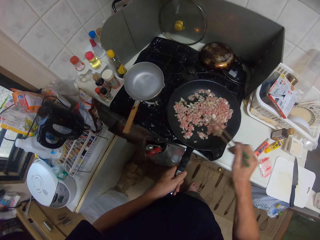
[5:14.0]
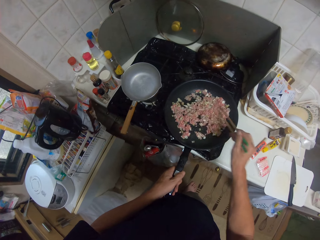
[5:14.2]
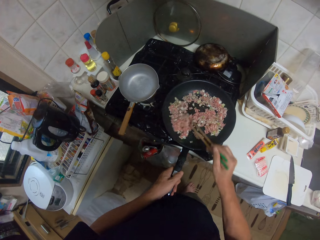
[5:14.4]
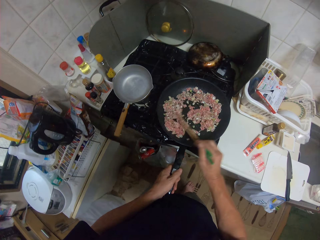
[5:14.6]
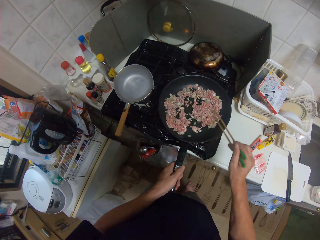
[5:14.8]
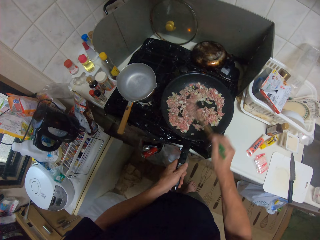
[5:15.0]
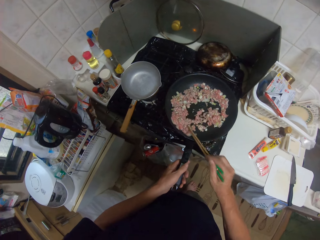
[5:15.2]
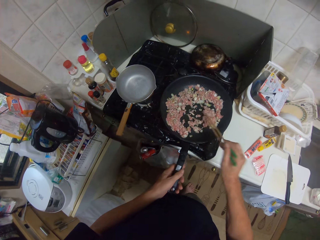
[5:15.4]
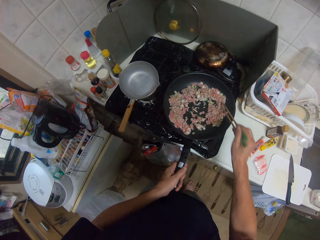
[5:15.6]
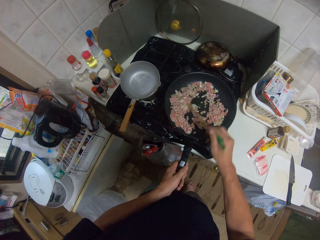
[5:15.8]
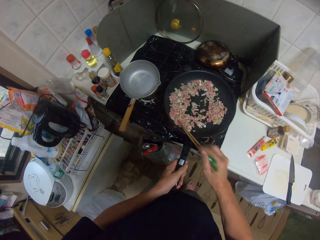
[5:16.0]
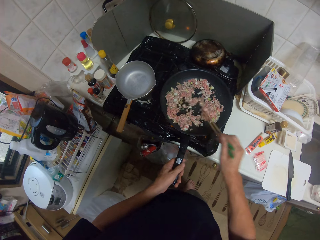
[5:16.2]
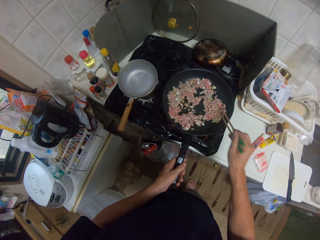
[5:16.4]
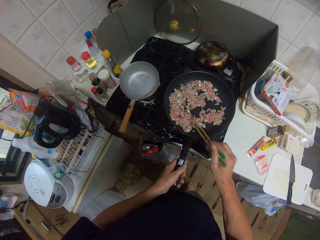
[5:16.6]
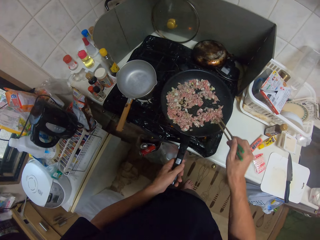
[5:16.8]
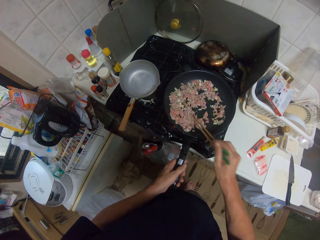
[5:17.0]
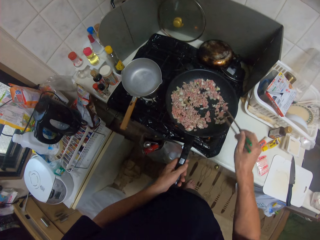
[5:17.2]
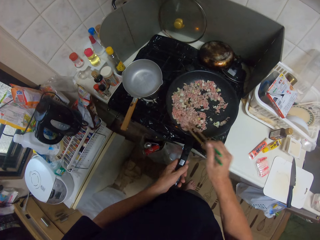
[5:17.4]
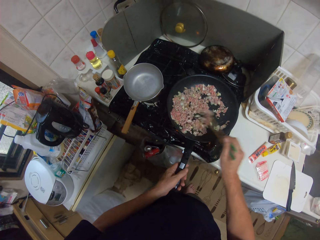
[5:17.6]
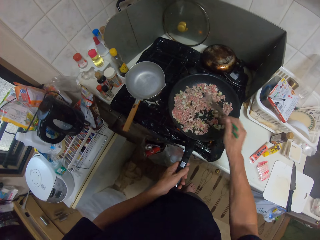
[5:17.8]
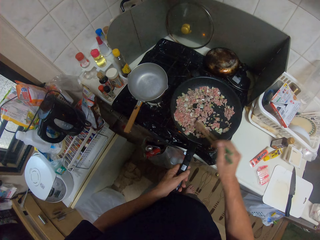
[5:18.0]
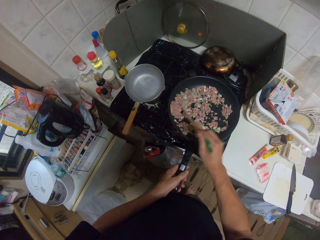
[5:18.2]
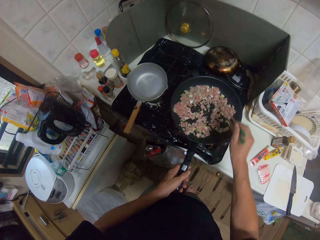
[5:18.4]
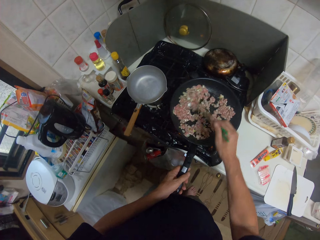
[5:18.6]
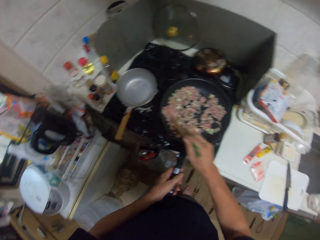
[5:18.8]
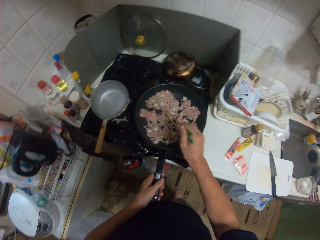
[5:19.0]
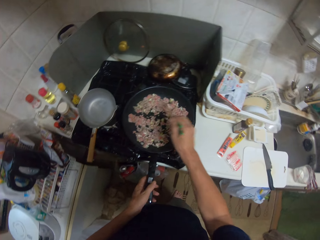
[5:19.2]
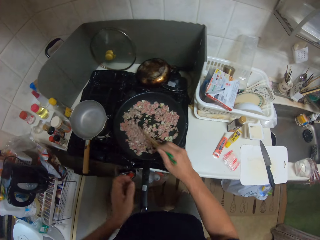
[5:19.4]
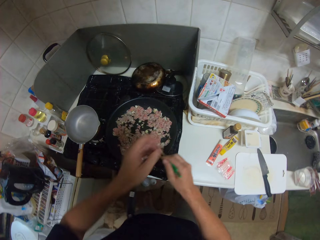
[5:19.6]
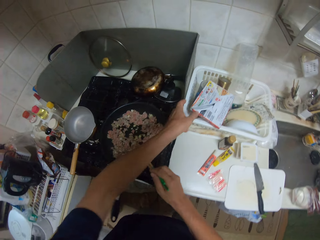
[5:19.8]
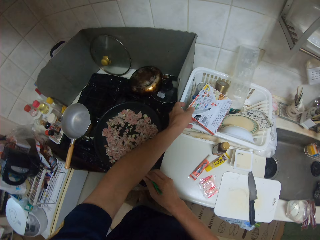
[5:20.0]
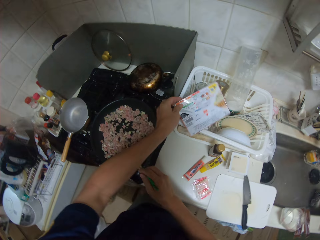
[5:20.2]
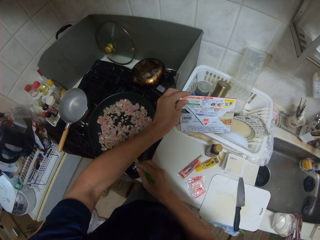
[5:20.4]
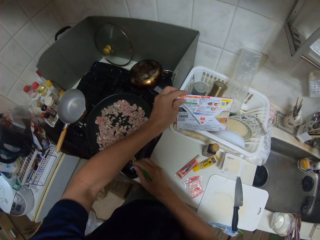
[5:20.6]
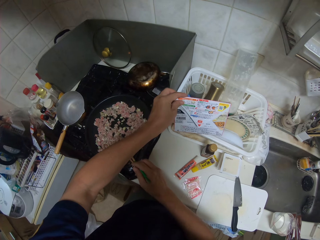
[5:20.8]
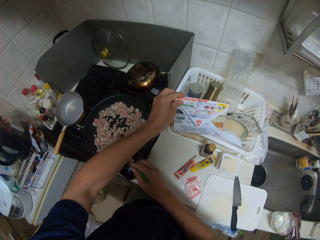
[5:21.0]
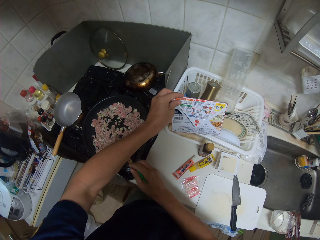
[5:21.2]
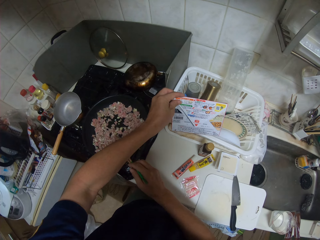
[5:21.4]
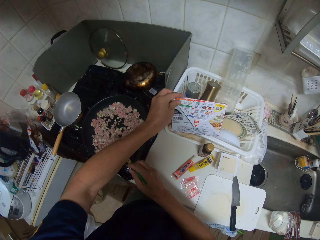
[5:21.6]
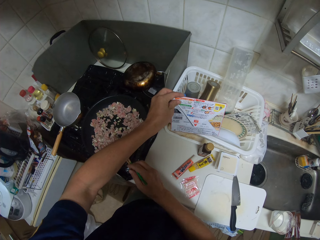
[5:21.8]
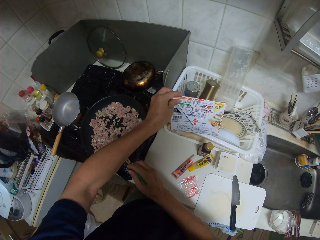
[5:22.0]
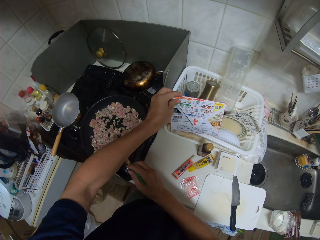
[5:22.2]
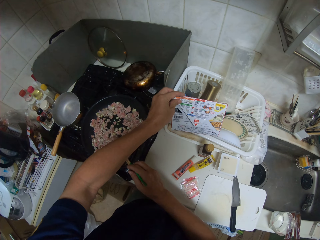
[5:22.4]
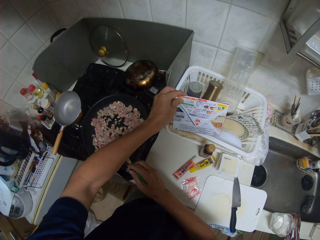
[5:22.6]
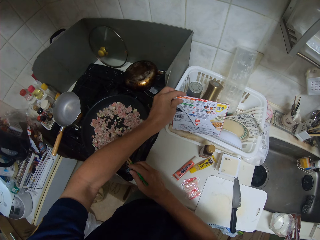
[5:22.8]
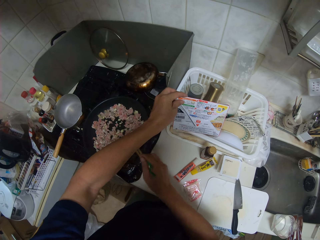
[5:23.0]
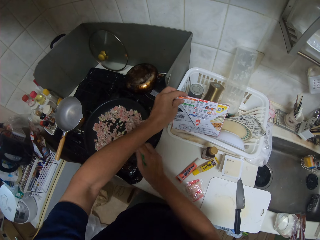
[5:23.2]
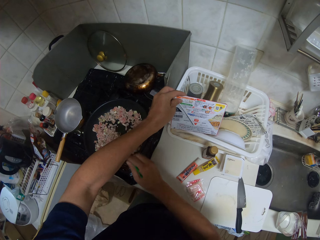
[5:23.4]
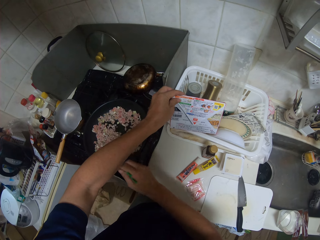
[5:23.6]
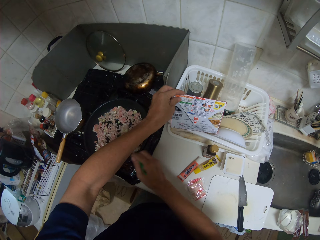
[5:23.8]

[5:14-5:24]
The camera wearer picks a paper. They read the inscription on a pack. They hold the paper. They stir the minced meat.

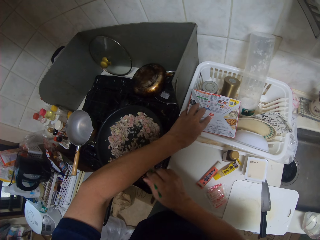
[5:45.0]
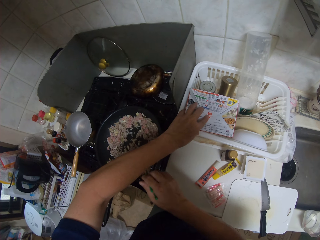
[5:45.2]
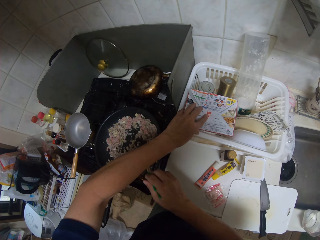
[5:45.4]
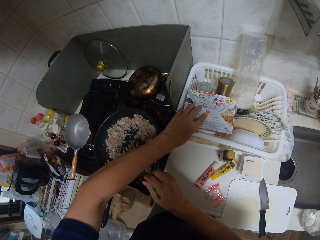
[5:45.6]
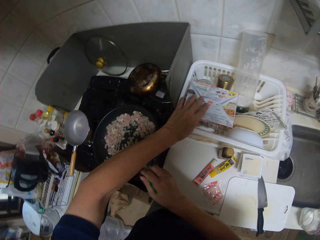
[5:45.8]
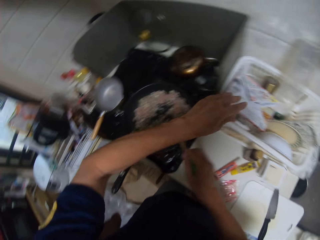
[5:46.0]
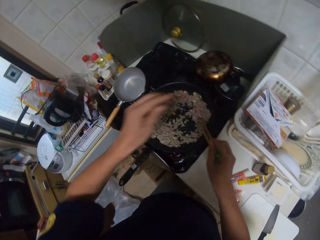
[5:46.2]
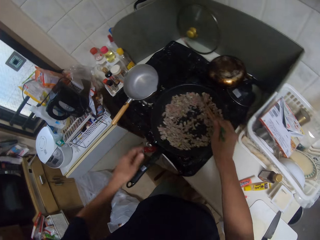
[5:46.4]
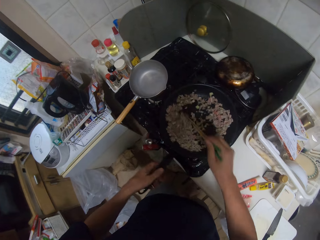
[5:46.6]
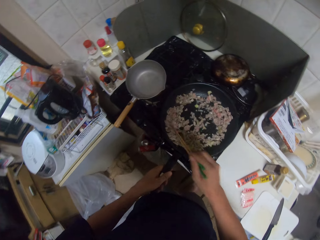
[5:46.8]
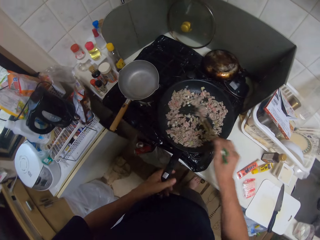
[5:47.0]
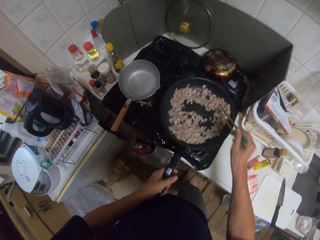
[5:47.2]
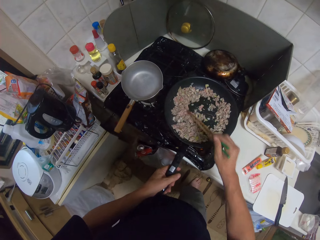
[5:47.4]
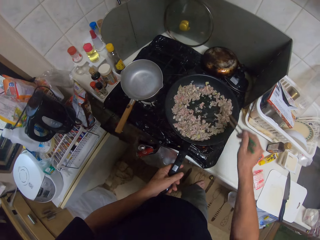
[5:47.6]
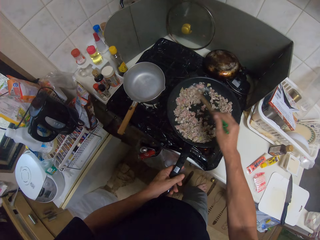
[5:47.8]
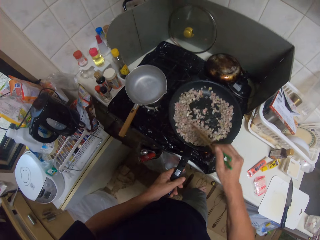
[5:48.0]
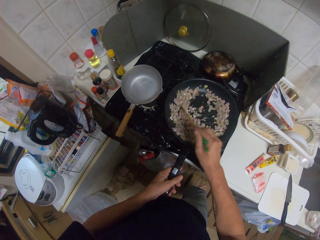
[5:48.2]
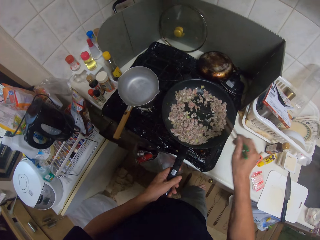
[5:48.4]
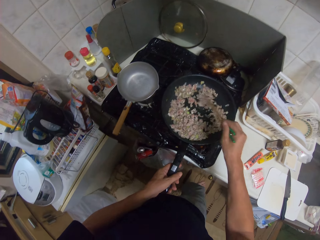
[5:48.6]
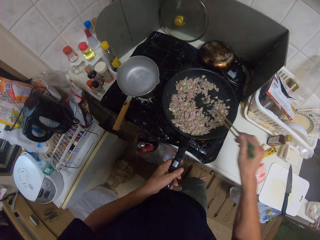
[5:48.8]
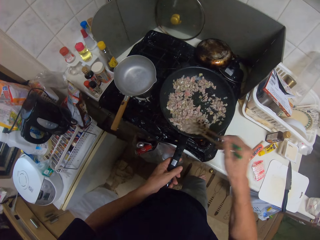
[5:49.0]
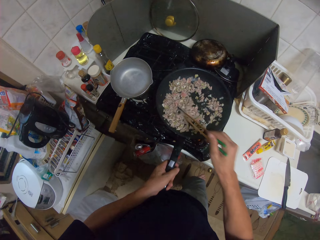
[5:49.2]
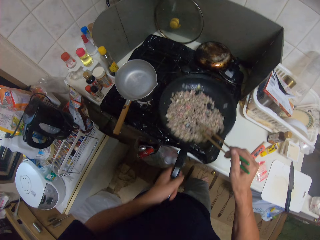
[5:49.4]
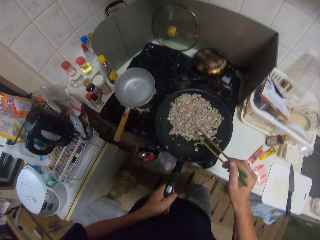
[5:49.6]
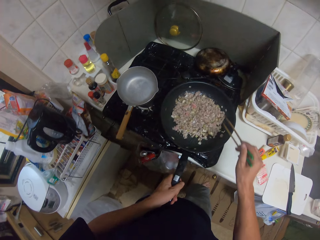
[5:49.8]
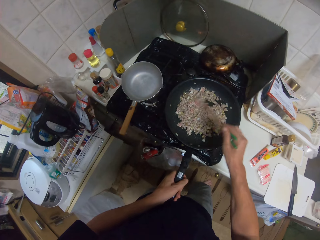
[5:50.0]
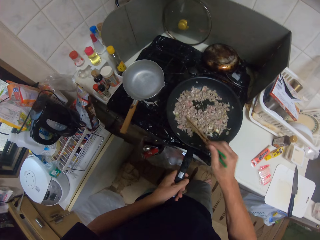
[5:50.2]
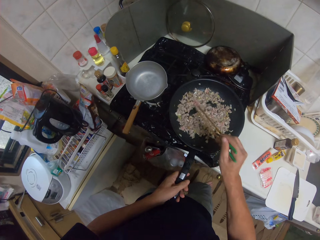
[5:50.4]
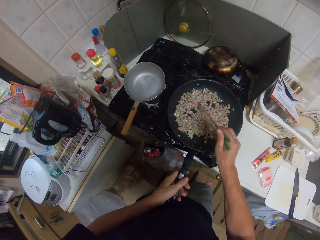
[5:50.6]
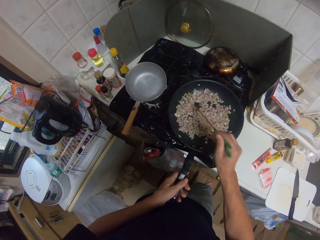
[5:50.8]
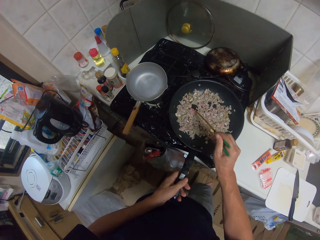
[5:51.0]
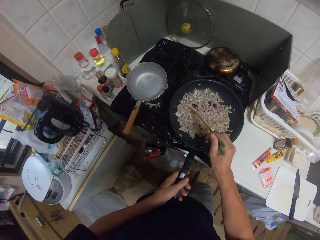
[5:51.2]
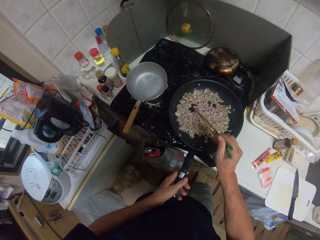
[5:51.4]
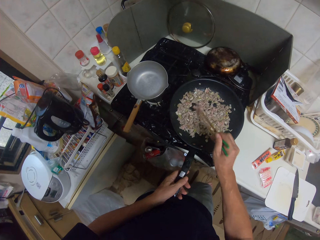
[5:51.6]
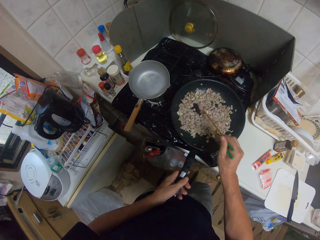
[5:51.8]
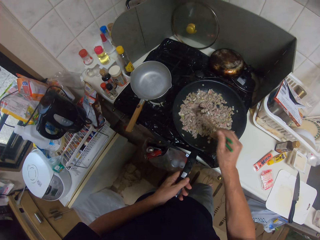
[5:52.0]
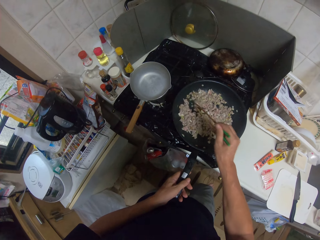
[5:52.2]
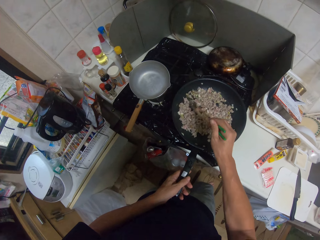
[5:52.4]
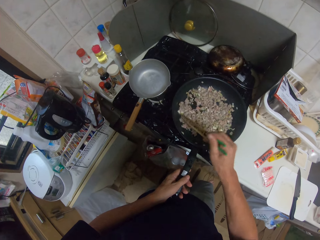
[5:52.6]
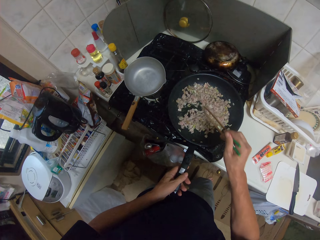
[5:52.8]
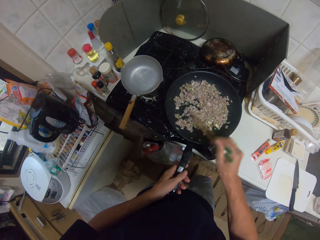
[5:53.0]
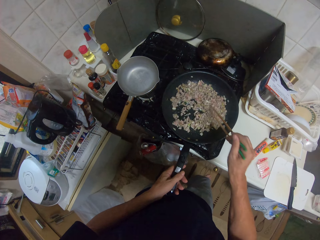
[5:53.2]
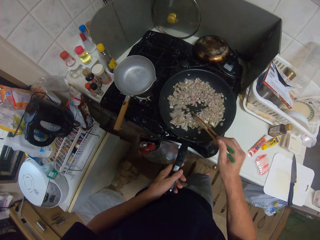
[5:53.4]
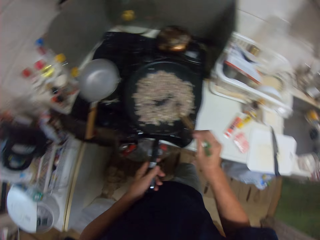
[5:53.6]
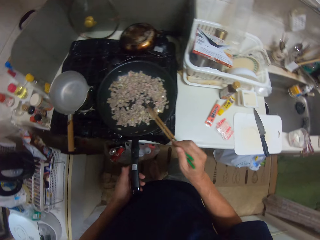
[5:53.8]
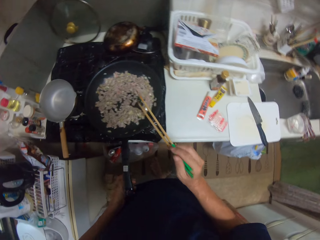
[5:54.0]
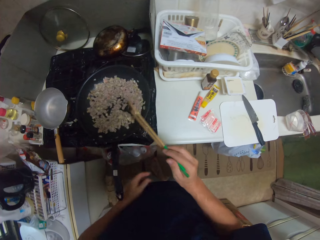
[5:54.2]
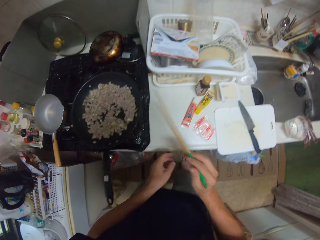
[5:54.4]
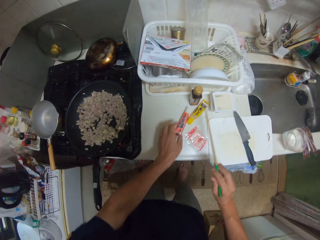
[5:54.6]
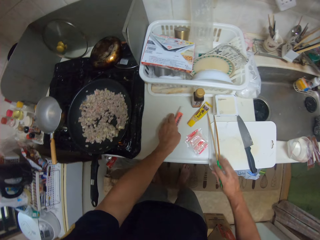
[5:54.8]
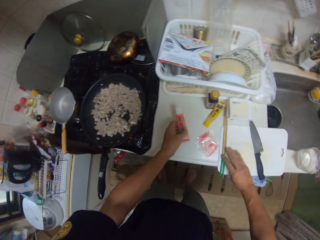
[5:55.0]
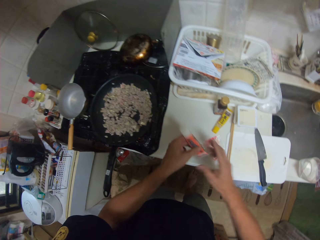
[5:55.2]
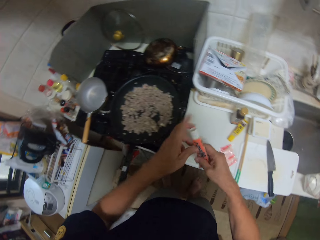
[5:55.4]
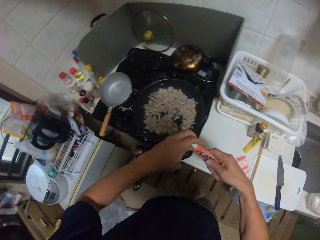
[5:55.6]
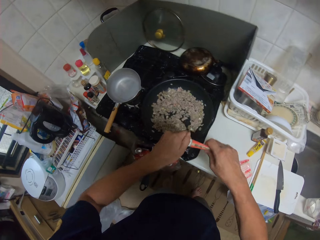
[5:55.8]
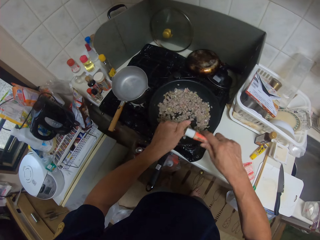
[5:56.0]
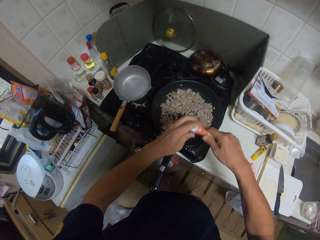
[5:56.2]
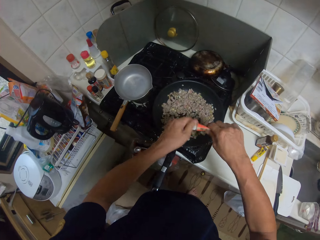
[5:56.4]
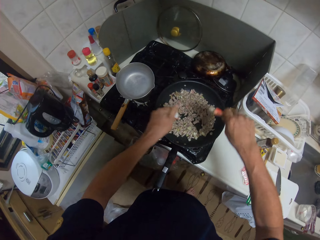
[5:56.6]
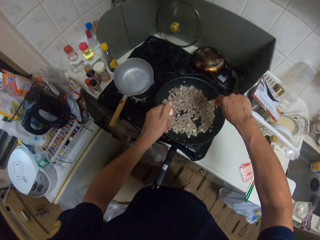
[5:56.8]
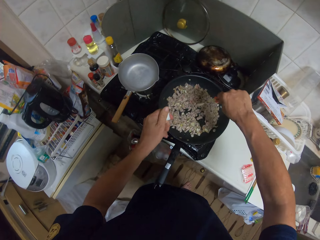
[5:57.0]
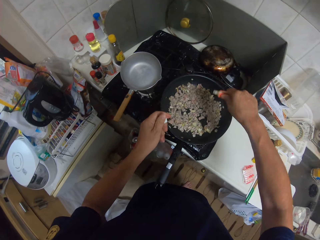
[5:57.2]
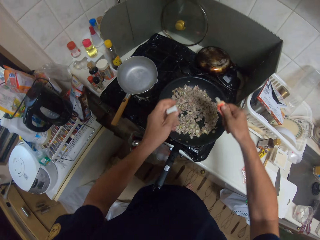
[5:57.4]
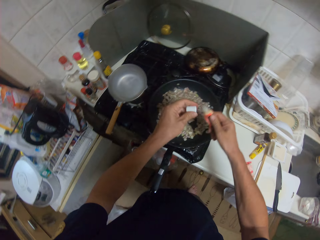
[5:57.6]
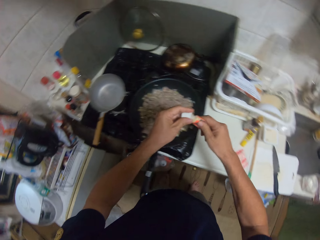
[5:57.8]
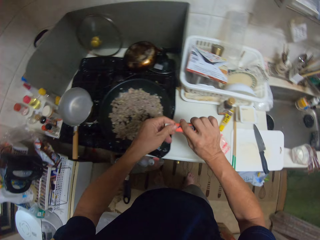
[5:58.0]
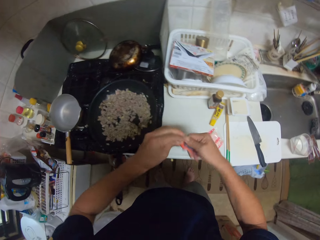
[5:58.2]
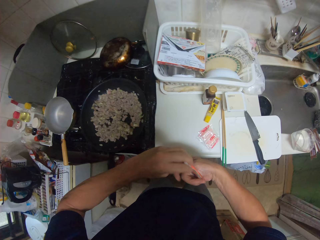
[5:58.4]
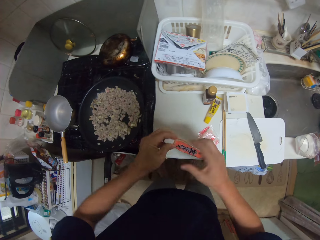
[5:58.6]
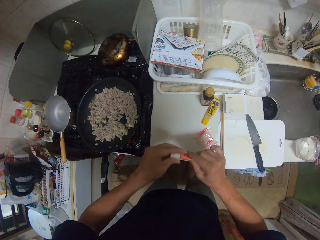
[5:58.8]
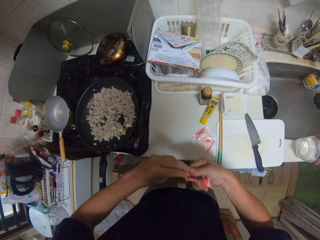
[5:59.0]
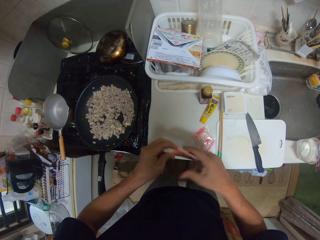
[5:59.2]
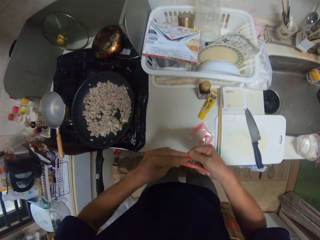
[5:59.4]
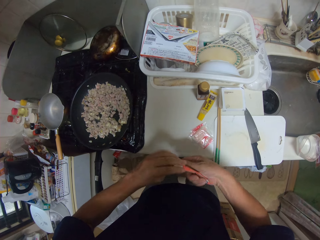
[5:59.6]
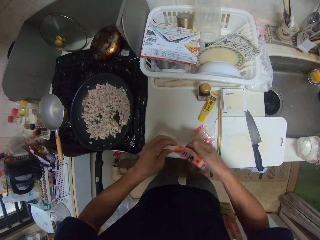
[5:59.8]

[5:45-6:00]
The camera wearer withdraws his right hand. He stirs the fries or minced meat with the chopsticks. He shakes a pan. He stirs the minced meat. He flicks the chopsticks. He drops the chopsticks on the kitchen slab. He picks a spice. He opens a bottle of spices. He squeezes spices in a cooking pan. He closes the bottle of spices.
